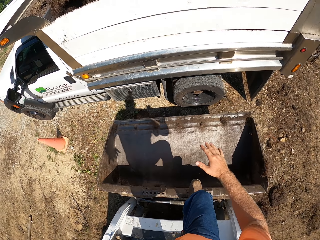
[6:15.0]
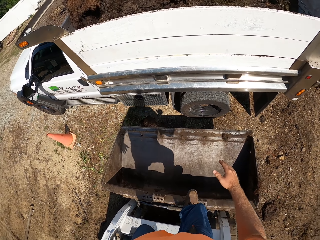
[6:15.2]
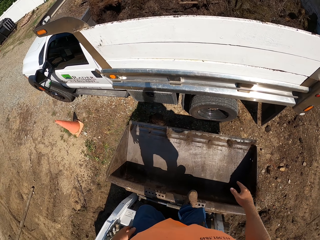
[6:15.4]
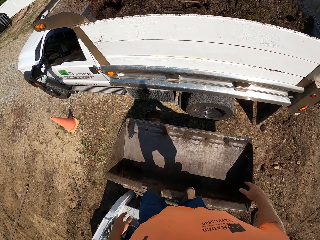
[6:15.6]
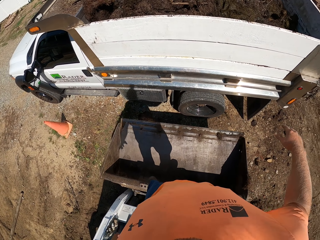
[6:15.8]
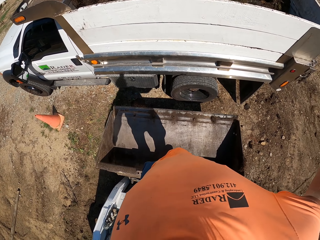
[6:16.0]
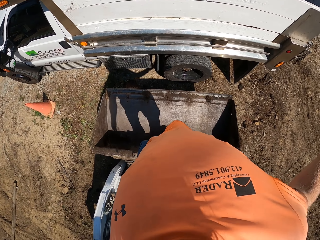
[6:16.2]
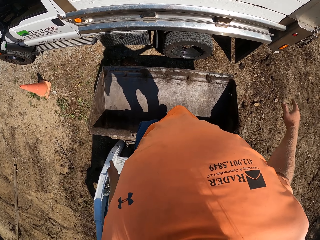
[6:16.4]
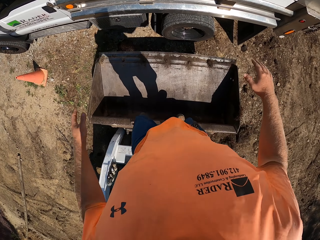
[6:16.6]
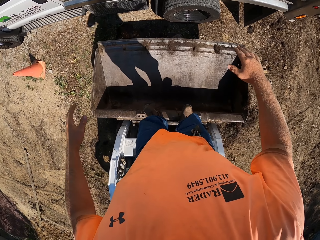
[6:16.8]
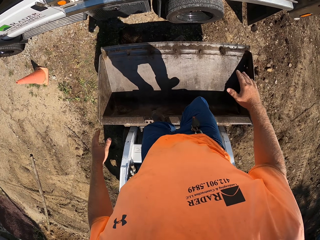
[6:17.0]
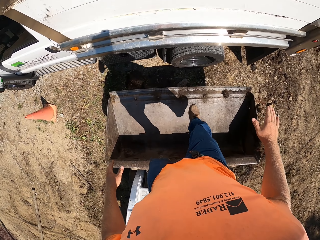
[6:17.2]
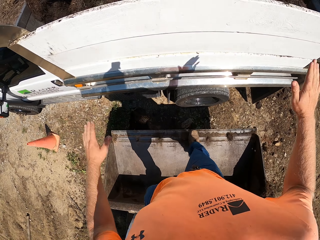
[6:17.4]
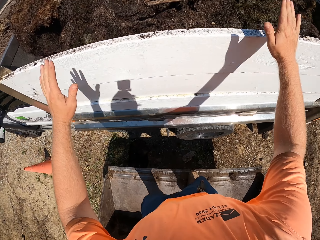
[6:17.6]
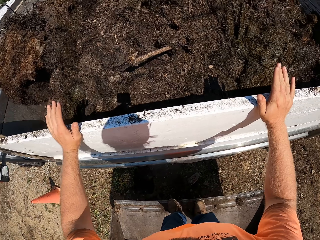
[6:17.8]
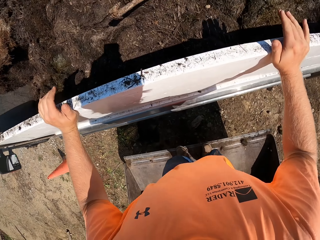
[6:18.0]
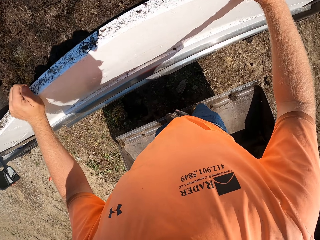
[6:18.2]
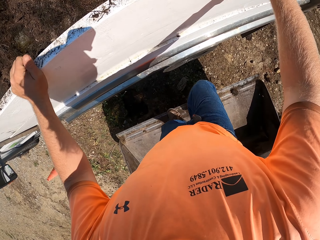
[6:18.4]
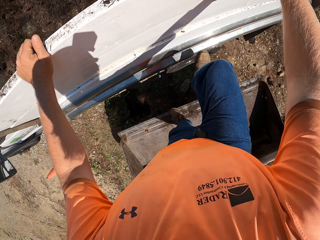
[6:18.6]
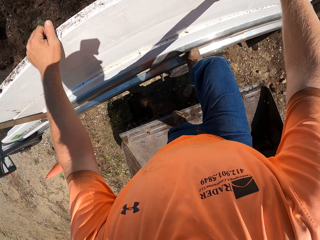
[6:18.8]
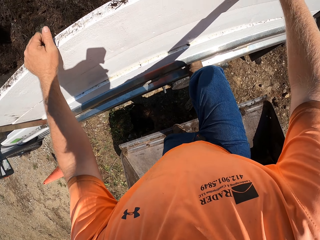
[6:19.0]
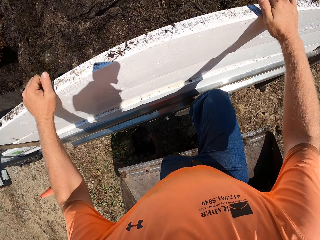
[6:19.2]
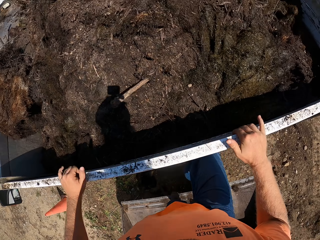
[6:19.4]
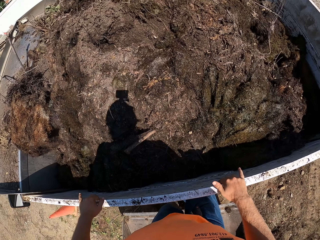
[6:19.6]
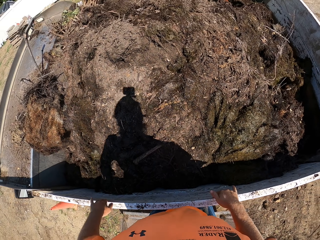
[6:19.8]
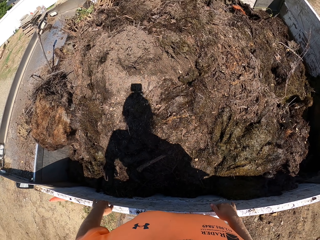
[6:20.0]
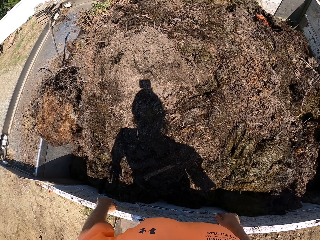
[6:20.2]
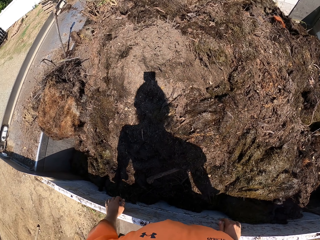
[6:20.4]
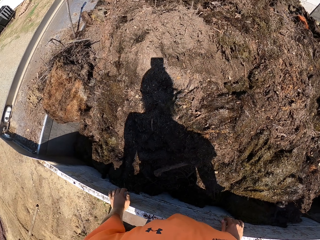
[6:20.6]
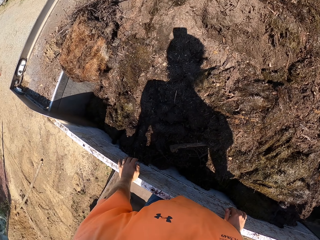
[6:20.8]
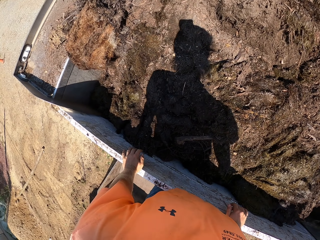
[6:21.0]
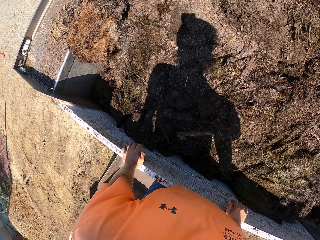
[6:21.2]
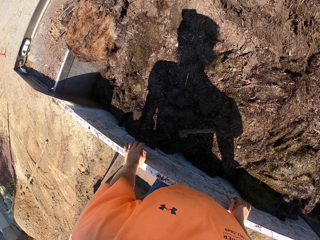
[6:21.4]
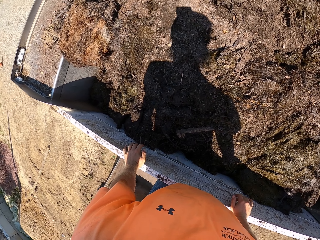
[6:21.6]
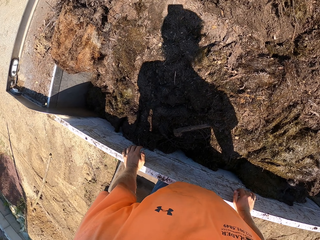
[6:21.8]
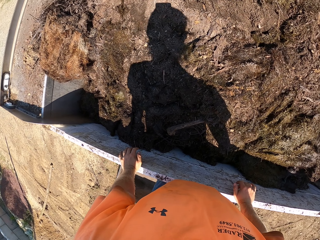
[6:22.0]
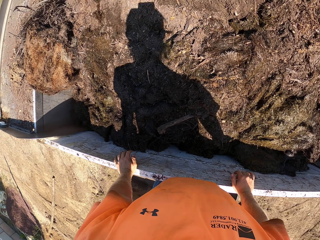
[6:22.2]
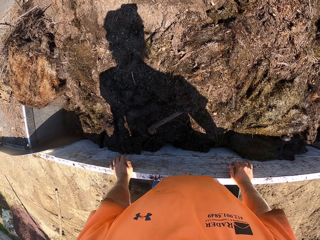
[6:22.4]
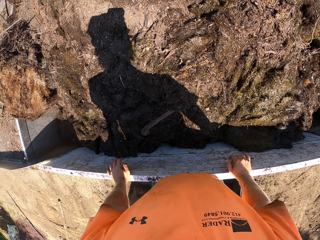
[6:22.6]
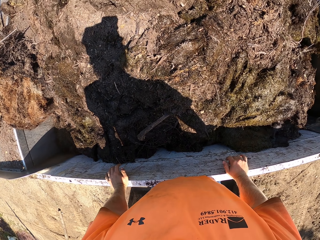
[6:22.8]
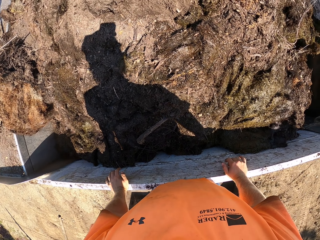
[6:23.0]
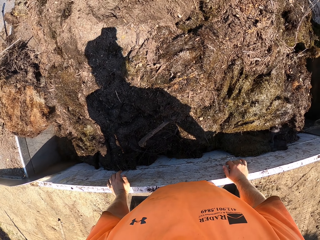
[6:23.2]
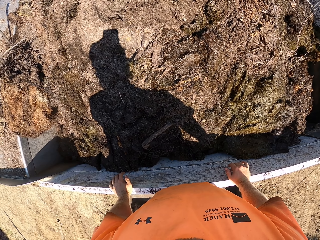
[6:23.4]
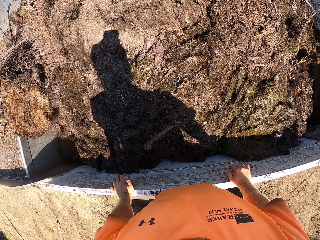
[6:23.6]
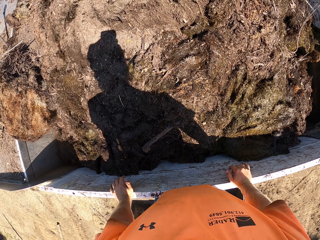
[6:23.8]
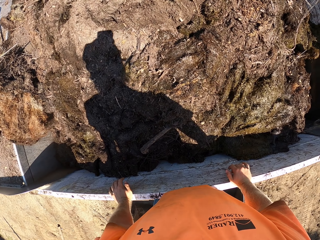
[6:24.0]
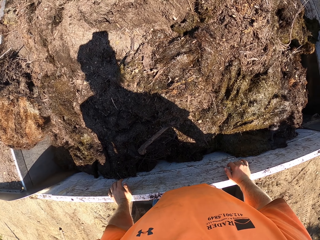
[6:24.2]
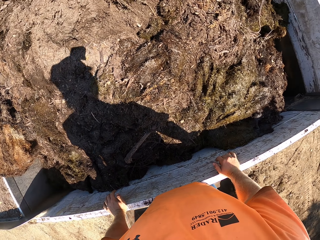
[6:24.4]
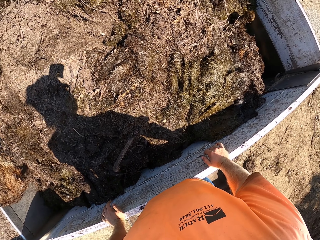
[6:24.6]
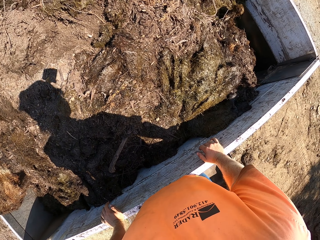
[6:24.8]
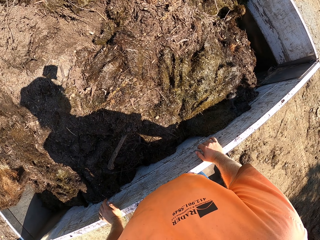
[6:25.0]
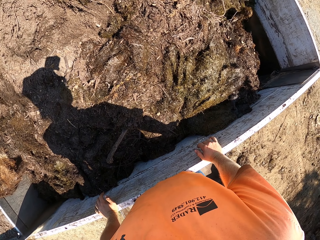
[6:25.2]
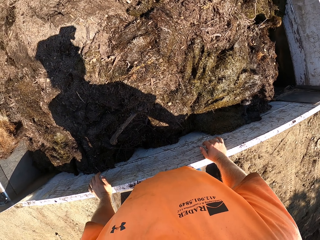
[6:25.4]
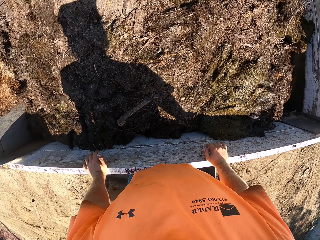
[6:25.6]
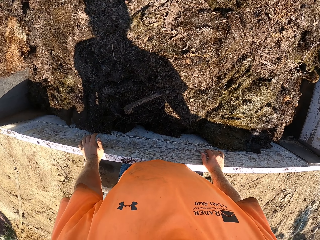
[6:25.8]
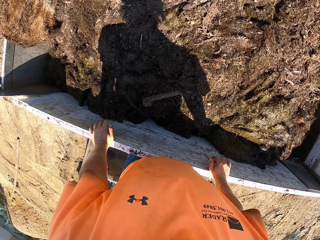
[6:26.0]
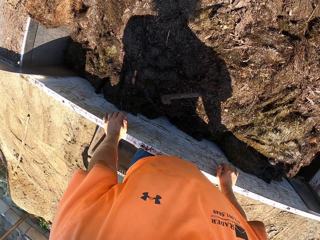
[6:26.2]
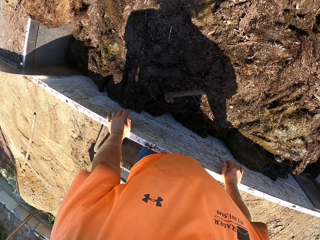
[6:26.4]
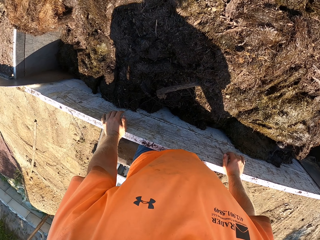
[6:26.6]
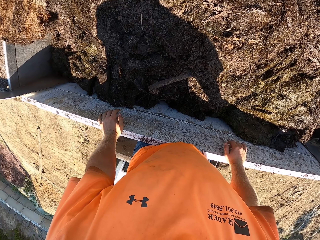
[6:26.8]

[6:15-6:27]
The camera wearer stands on the bucket. They look at the manure in the truck. They climb the truck.

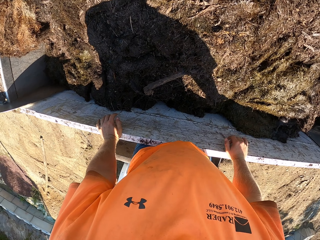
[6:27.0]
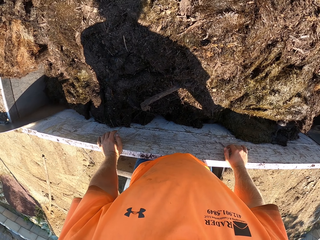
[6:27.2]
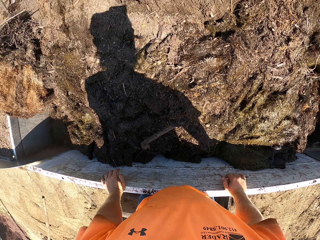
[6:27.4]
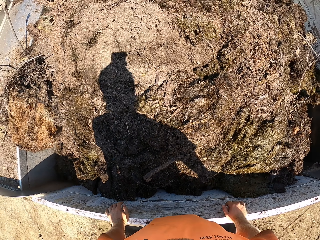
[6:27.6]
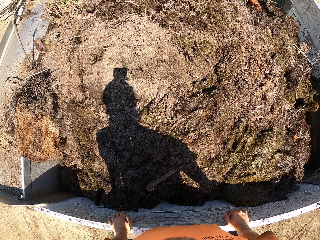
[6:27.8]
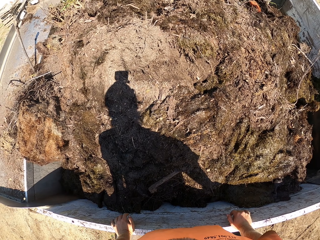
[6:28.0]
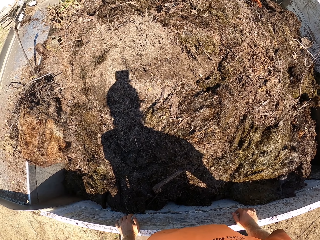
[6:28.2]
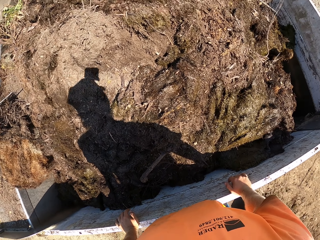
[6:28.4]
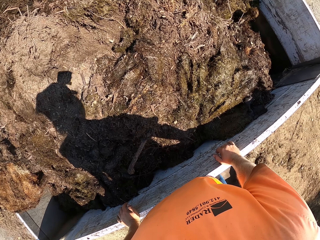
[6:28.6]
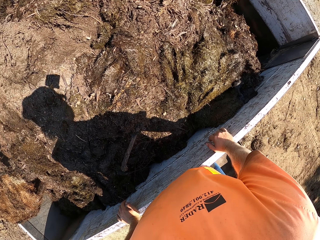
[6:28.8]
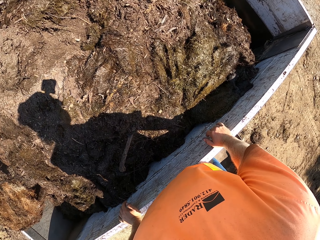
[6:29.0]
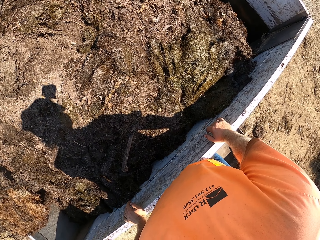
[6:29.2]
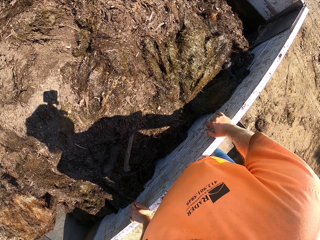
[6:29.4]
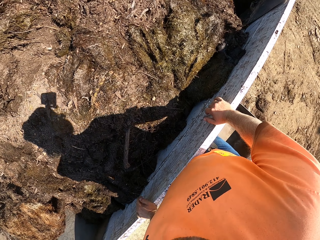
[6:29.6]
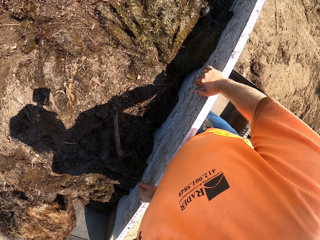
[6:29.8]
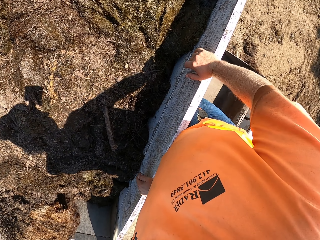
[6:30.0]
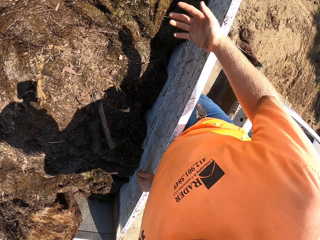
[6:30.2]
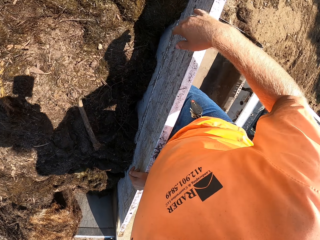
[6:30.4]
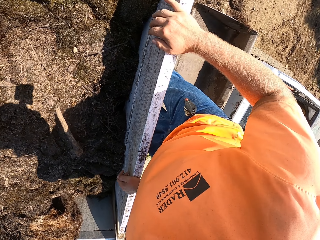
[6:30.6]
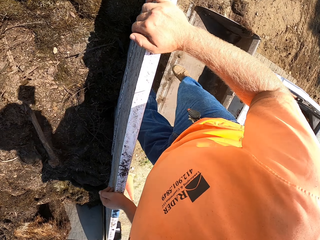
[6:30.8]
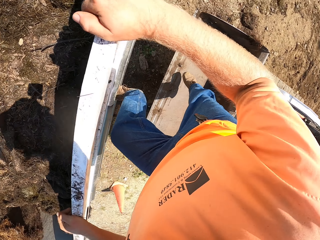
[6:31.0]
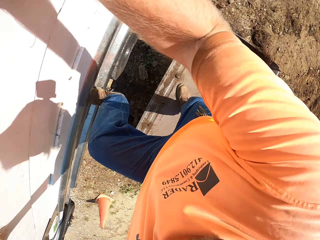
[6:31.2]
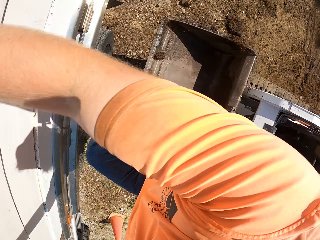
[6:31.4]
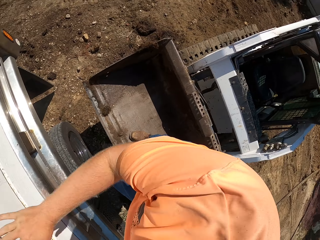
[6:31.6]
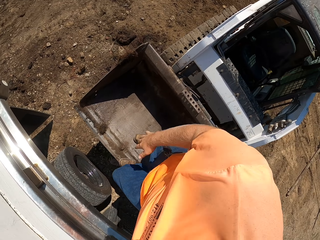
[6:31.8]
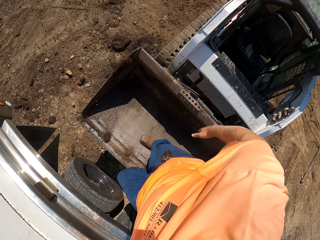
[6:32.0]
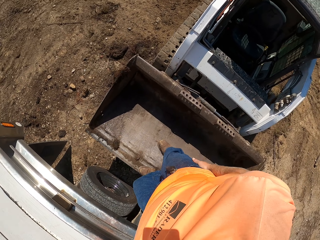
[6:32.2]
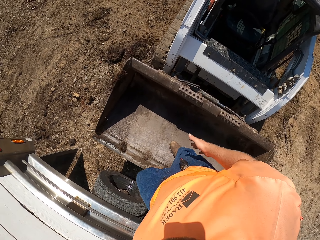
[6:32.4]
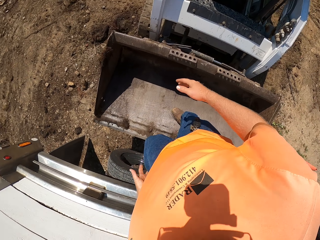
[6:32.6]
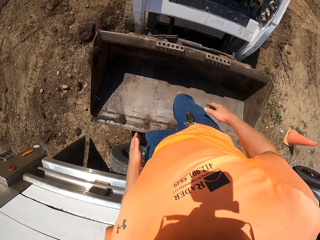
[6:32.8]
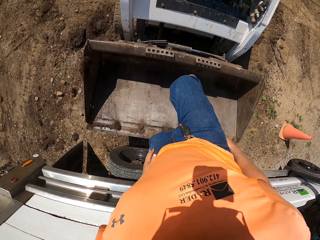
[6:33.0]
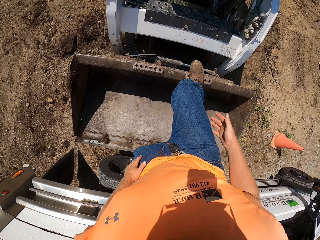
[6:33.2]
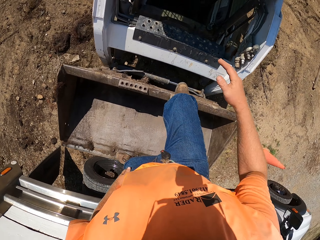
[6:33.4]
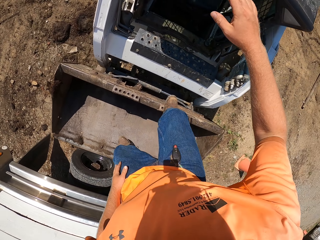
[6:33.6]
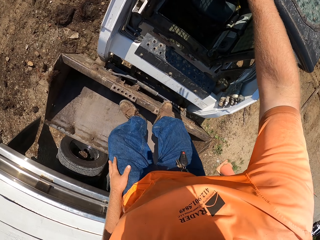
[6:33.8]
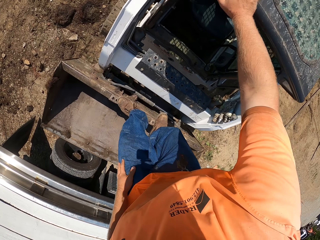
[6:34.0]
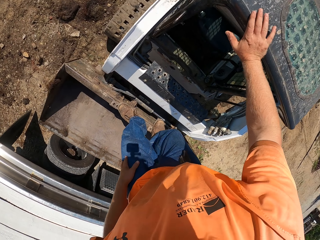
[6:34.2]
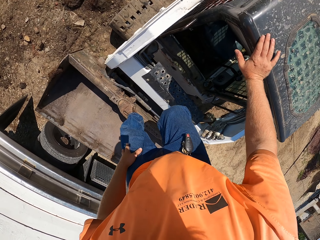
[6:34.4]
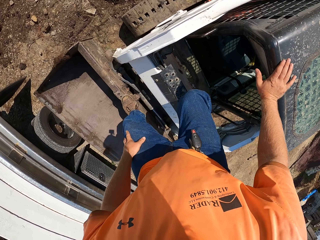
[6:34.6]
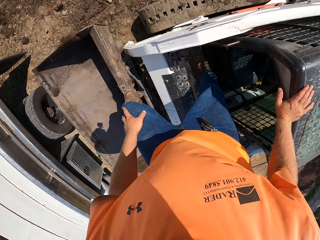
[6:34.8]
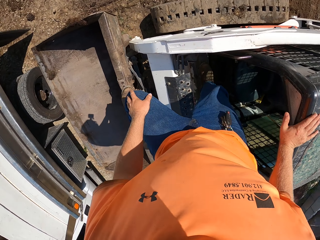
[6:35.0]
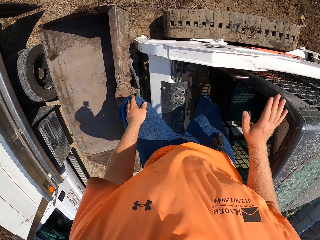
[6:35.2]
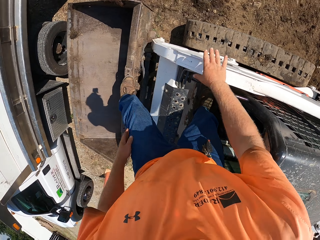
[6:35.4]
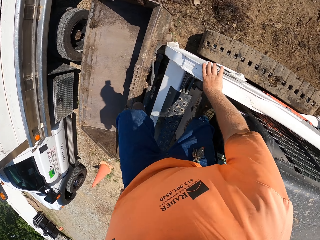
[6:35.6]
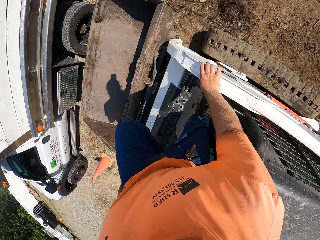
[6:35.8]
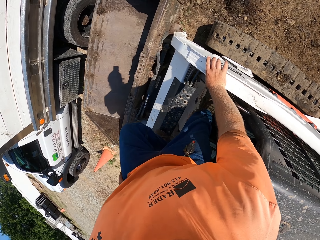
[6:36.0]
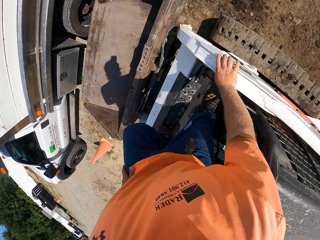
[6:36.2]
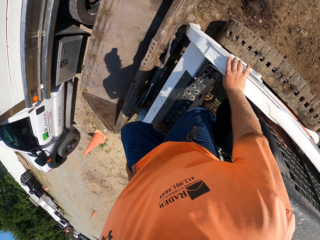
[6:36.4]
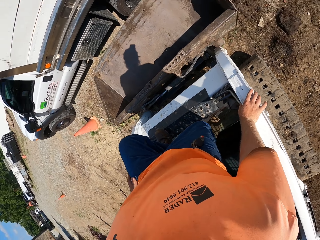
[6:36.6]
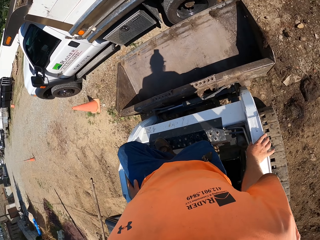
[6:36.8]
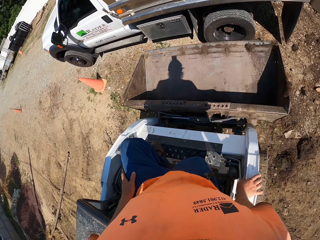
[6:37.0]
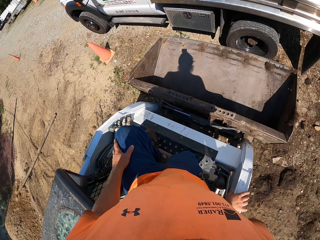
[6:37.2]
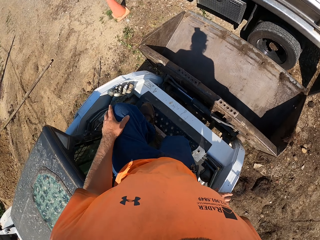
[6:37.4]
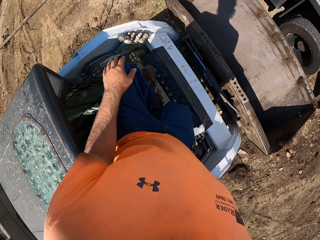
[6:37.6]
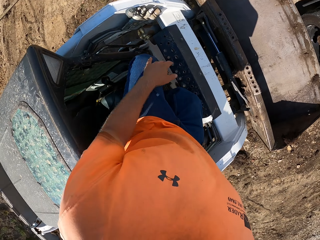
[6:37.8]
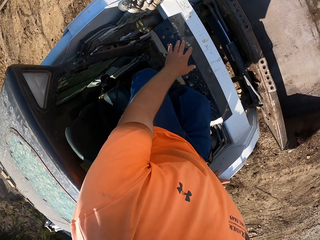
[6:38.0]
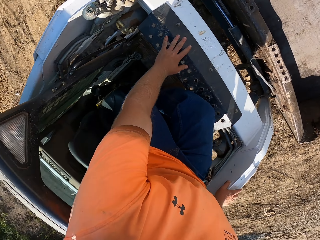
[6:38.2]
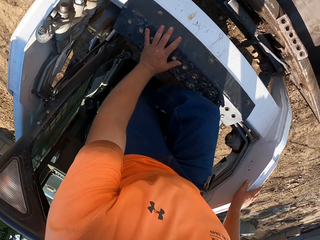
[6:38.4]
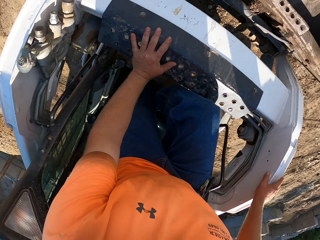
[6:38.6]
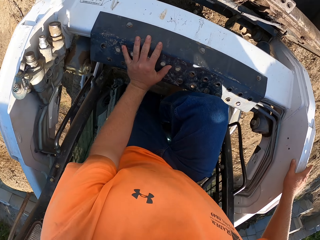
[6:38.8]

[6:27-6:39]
The camera wearer moves the hand. They descend from the truck. They climb into the mulching tractor. They sit in the mulching tractor.
